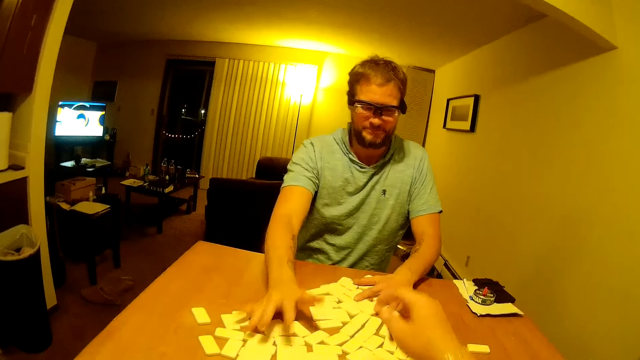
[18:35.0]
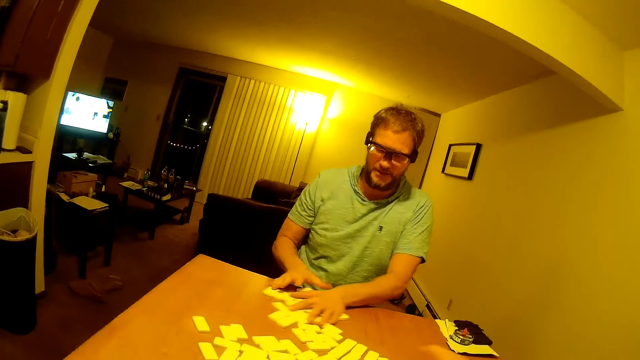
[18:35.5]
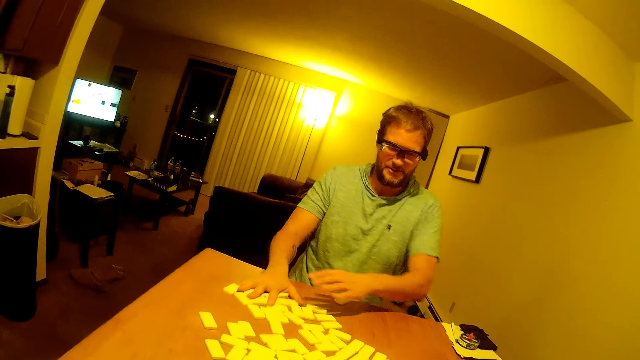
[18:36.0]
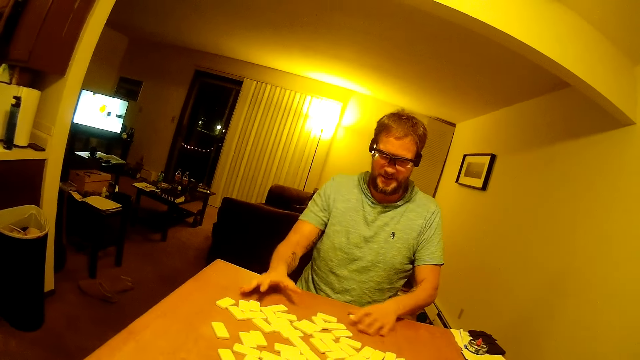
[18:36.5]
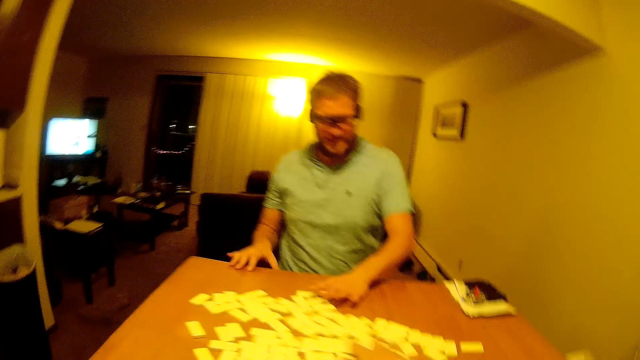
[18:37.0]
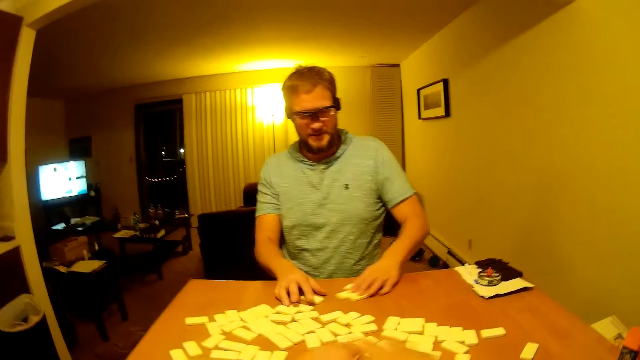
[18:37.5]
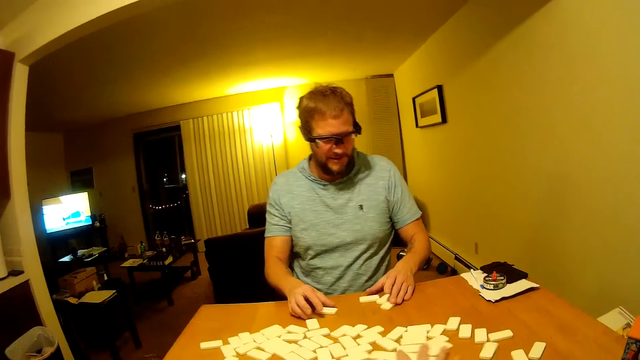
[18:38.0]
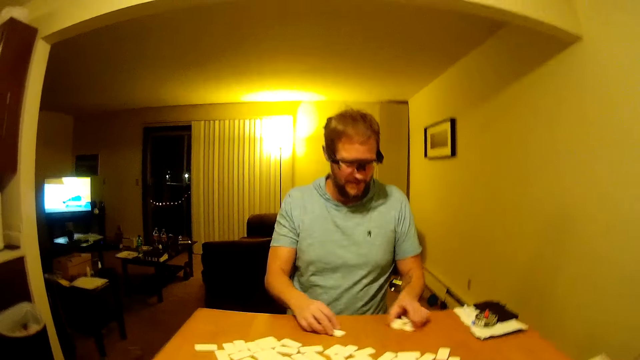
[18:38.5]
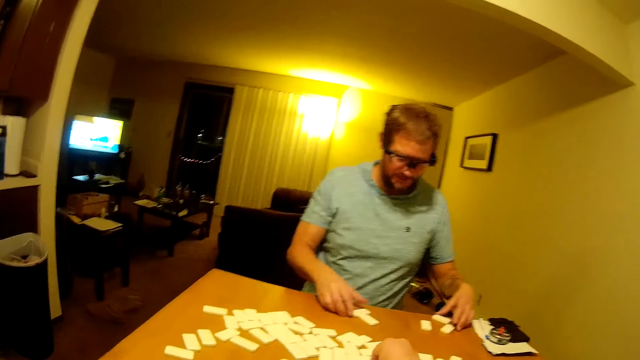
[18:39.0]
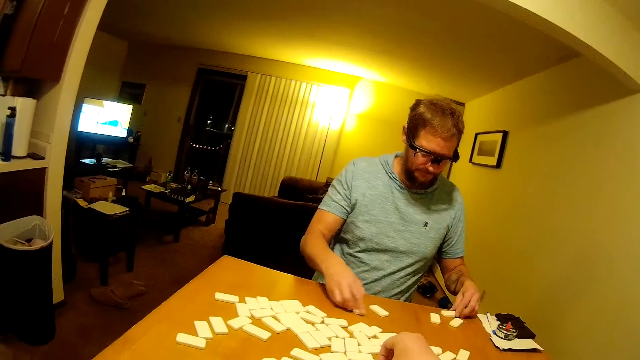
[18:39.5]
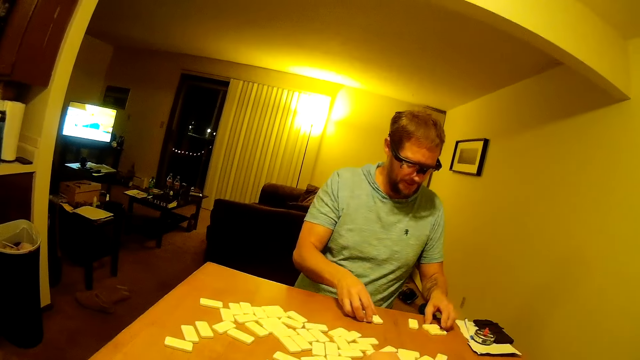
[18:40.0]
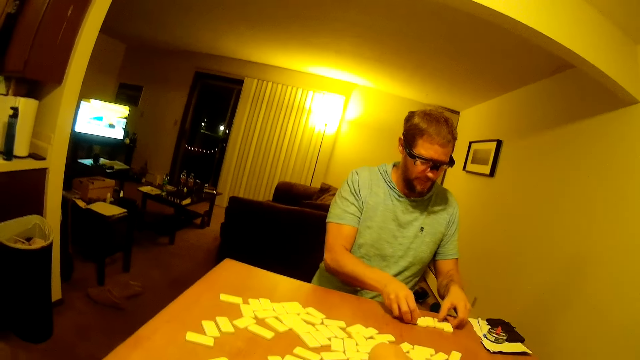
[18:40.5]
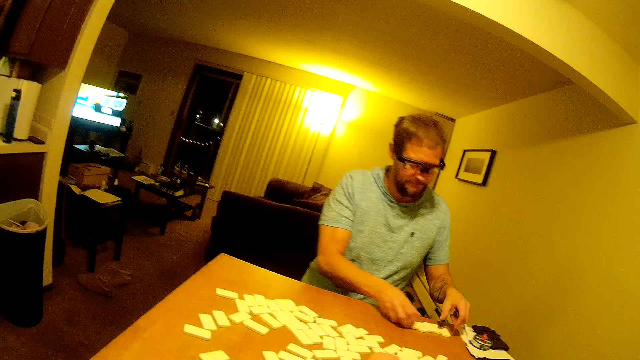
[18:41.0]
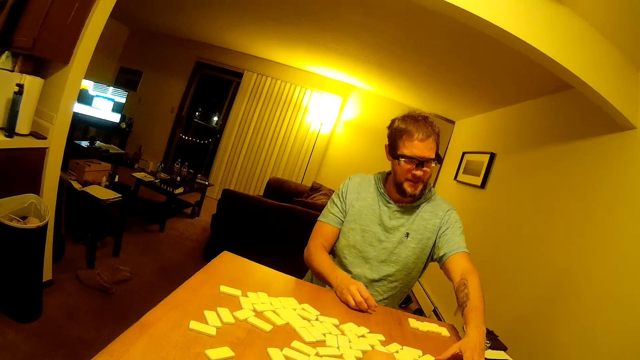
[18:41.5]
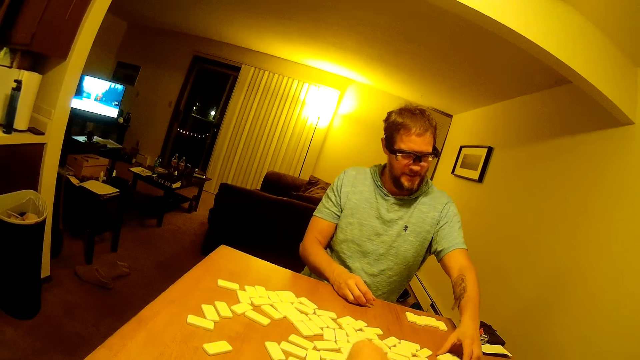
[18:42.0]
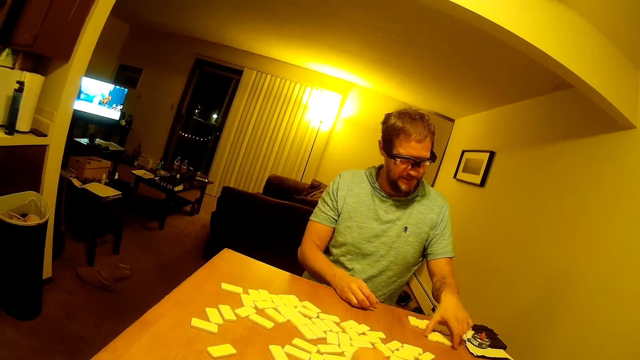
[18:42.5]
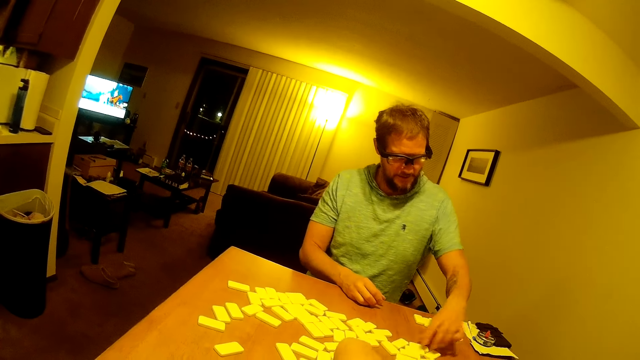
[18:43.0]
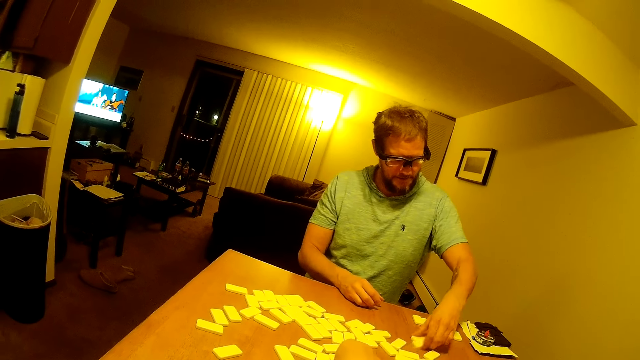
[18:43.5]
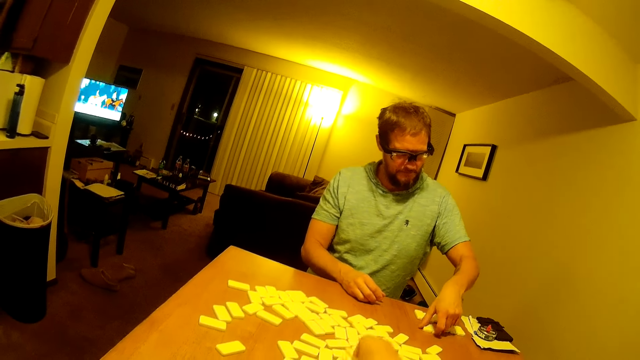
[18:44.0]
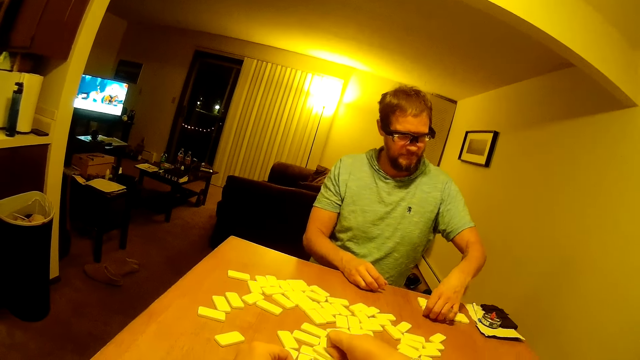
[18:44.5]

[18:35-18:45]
The camera wearer talks to a man. The man reshuffles the word board game and arranges domino pieces on the table. The camera wearer picks up domino pieces. The man arranges the word board game.

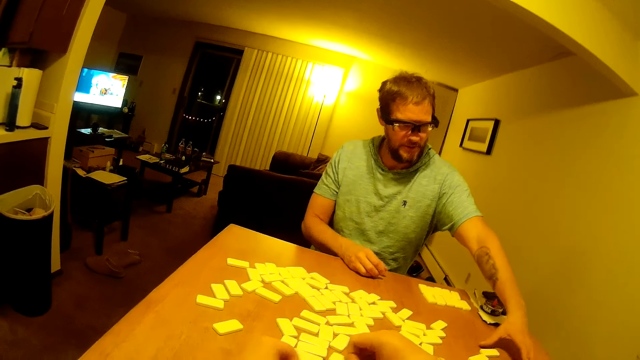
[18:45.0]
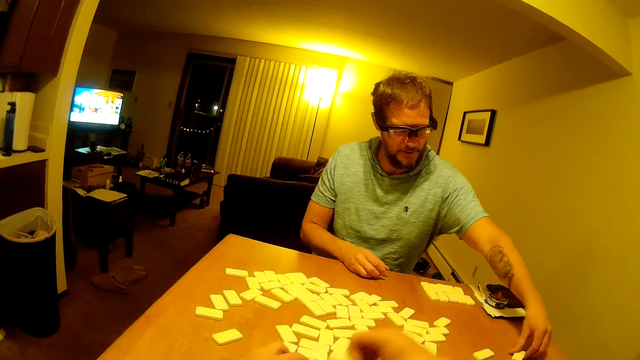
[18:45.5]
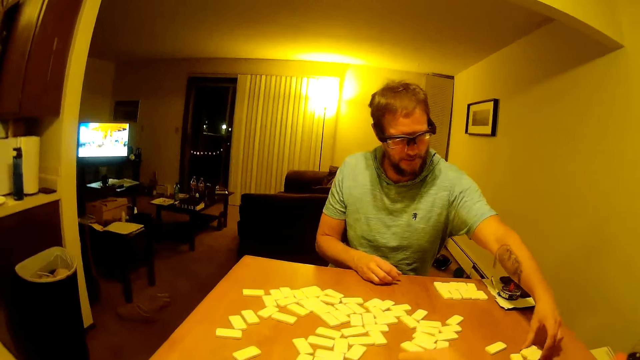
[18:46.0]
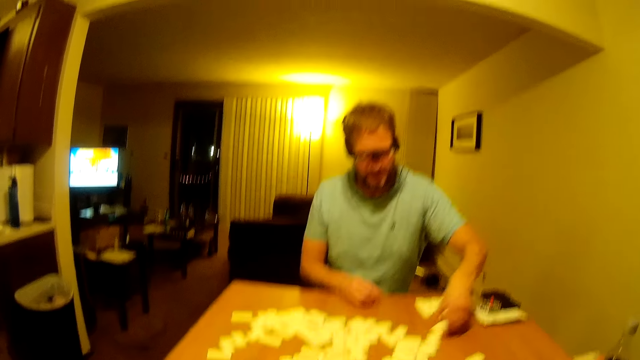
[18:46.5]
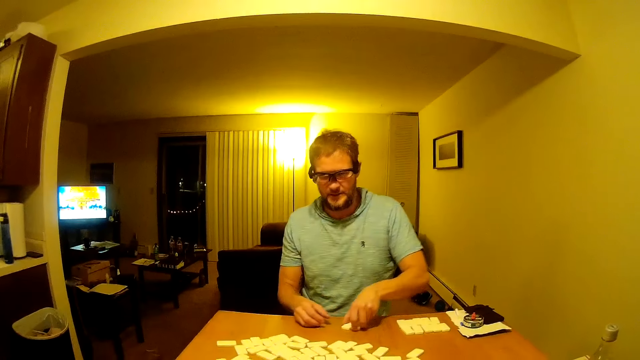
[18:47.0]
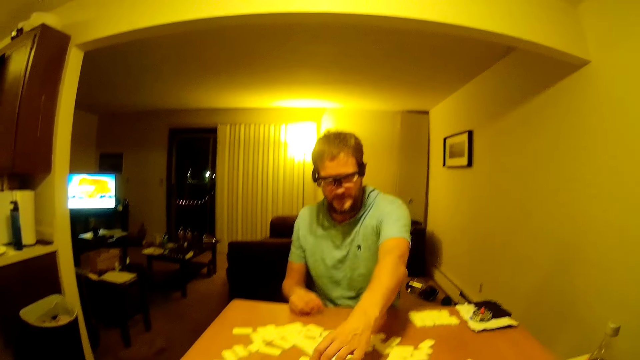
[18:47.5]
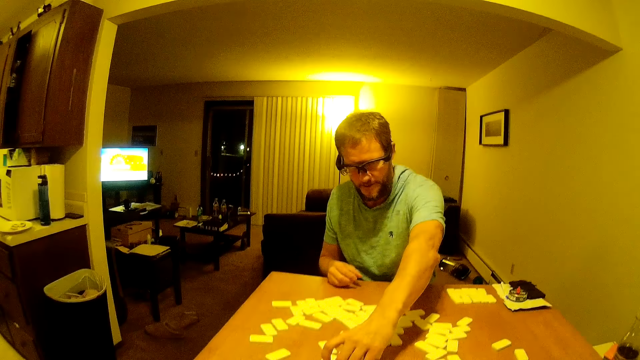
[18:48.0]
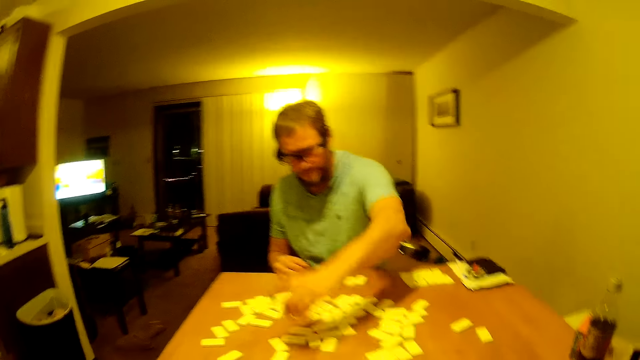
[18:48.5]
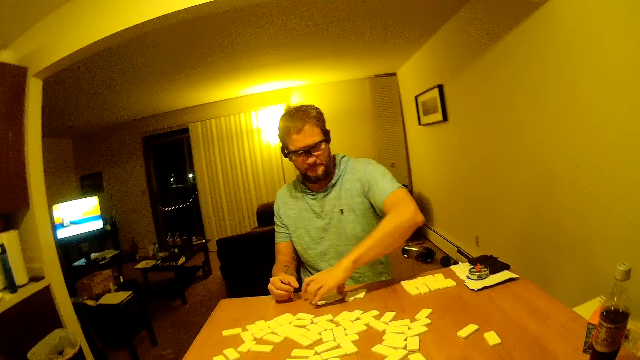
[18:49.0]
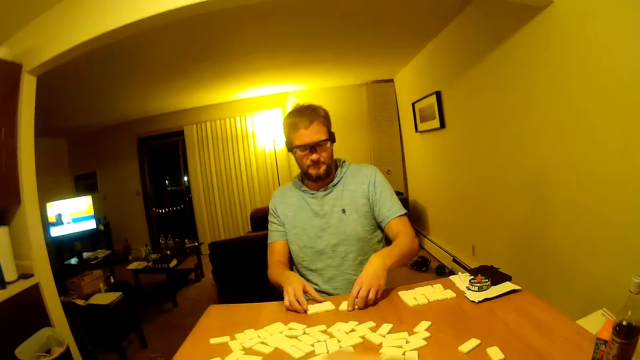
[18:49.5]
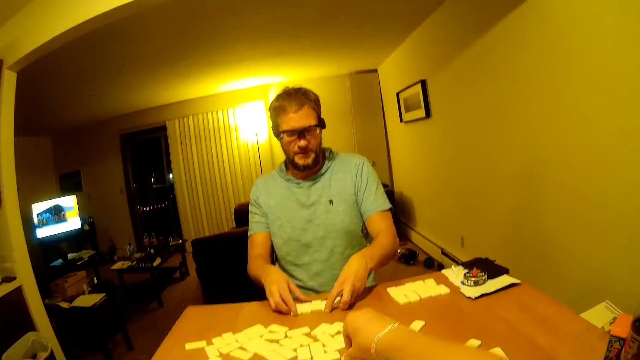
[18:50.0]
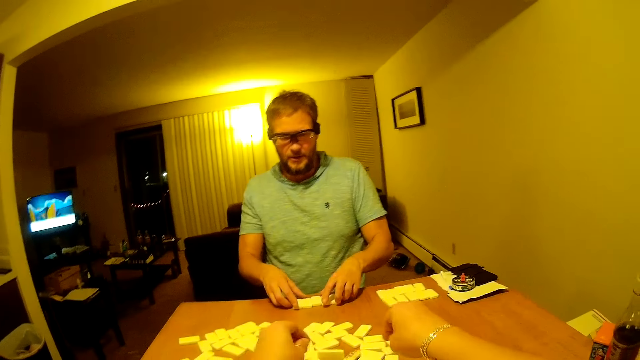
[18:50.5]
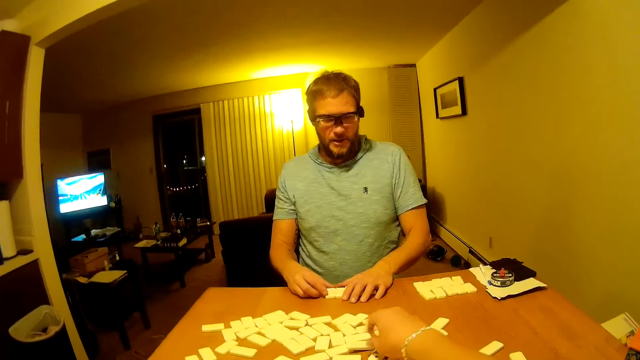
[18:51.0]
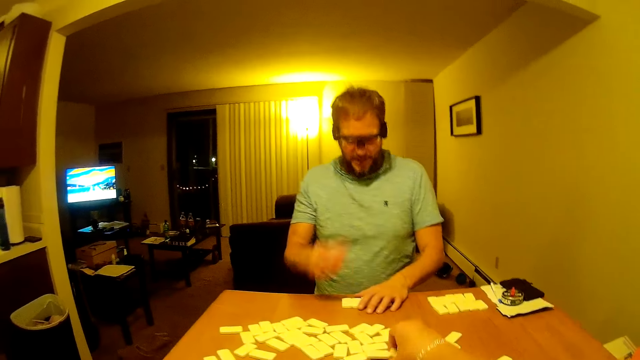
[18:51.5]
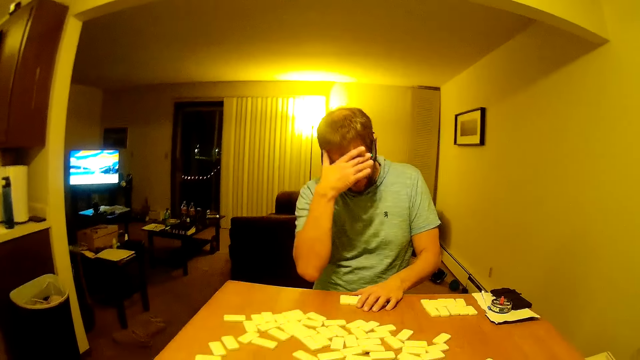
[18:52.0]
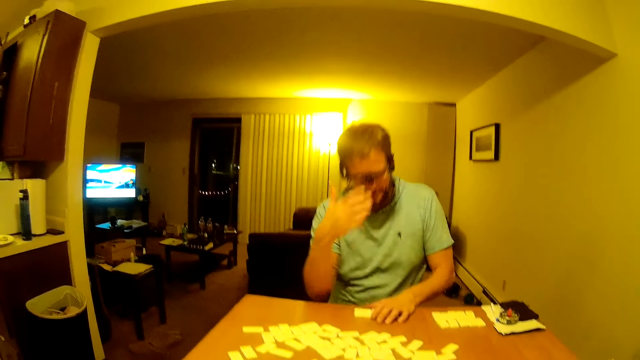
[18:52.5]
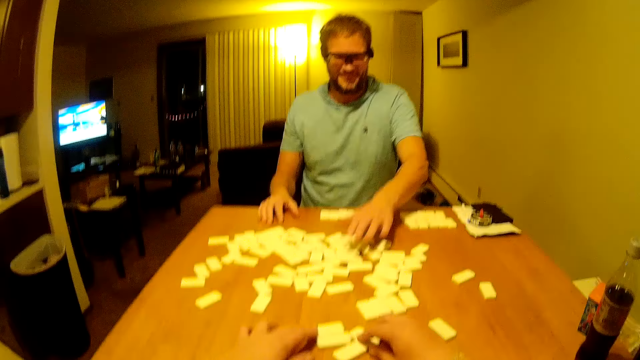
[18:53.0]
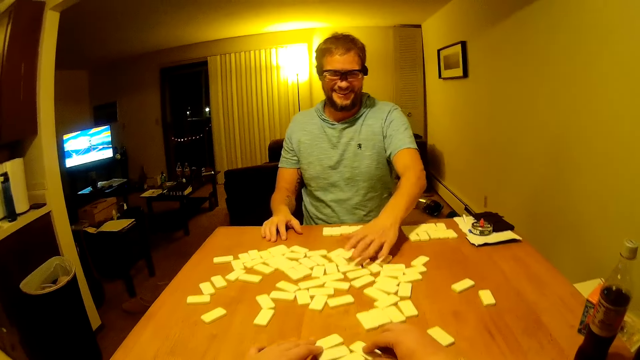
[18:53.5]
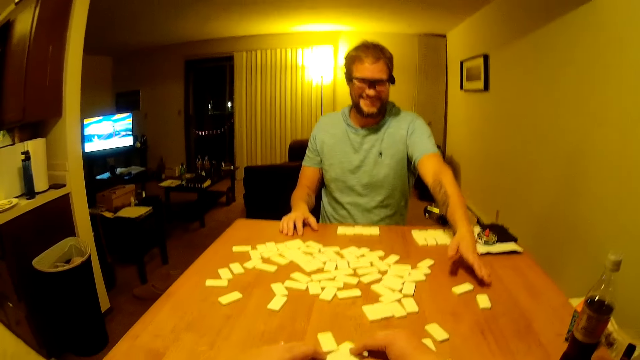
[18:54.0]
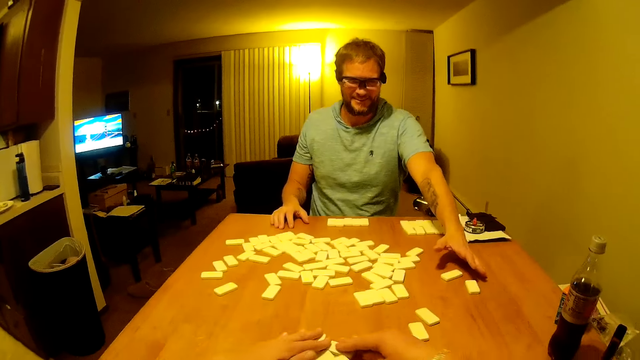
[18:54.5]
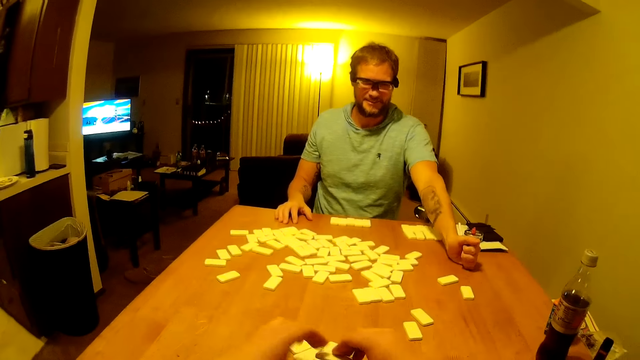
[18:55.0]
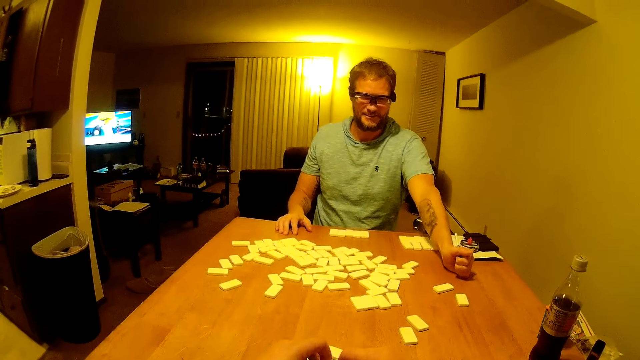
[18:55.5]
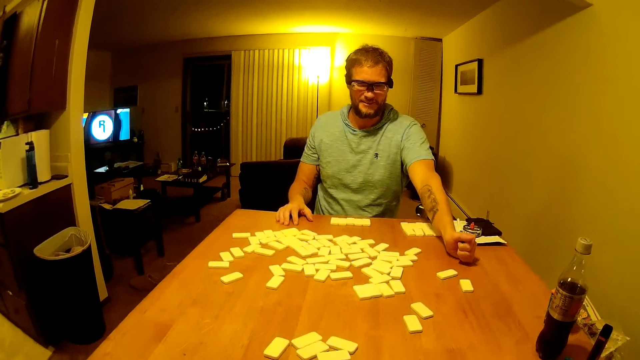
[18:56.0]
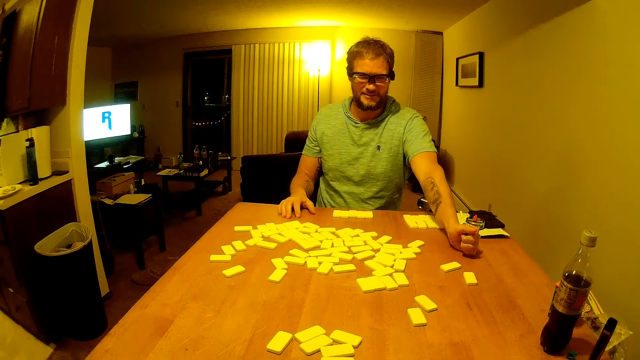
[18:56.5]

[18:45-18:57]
A man picks up domino pieces. The camera wearer arranges the word board game. The man places the domino pieces on the table, picks up the domino pieces, places the domino pieces on the table, and moves the domino pieces. The camera wearer moves the domino pieces on the table.
